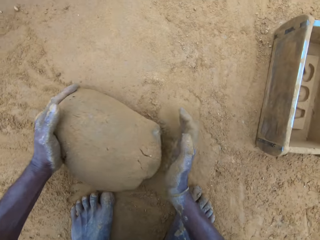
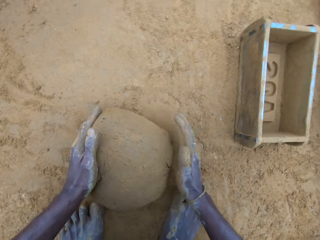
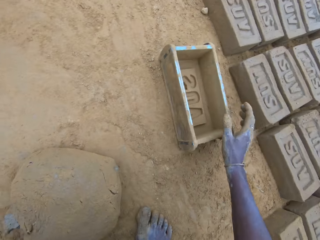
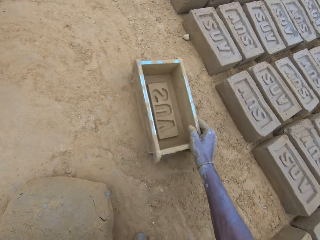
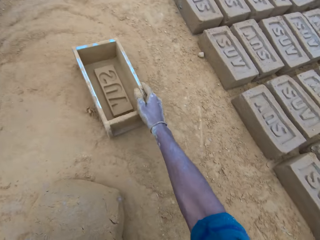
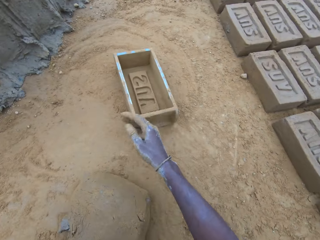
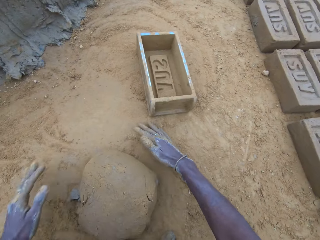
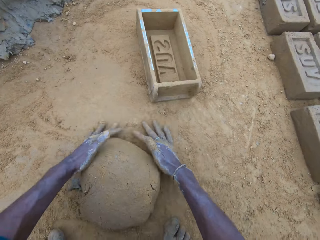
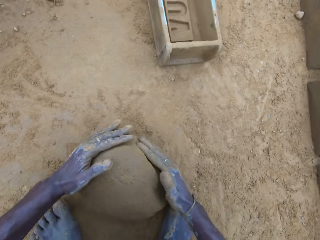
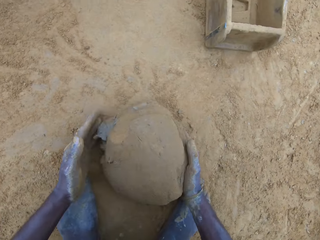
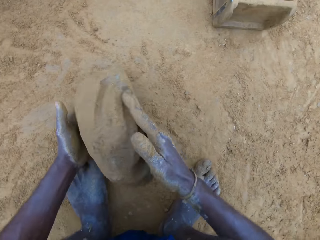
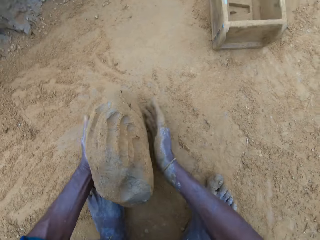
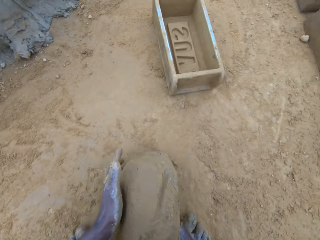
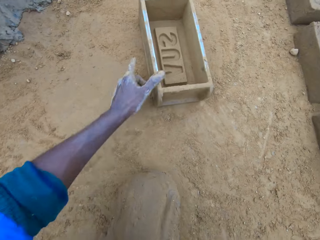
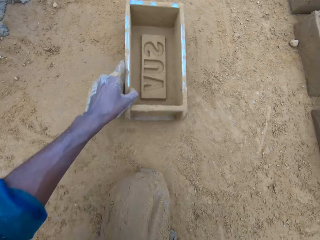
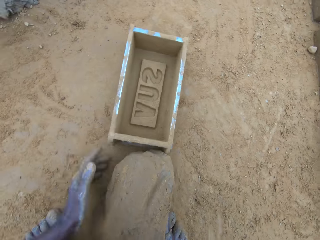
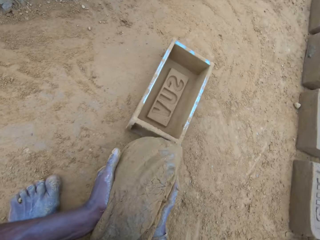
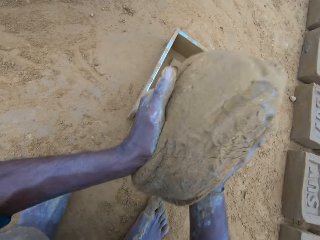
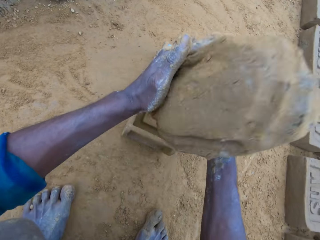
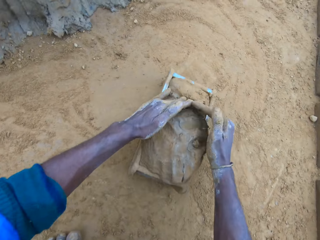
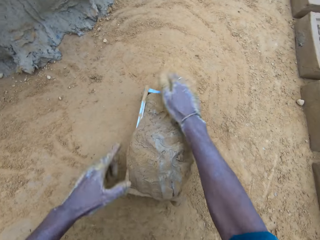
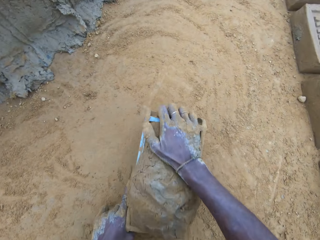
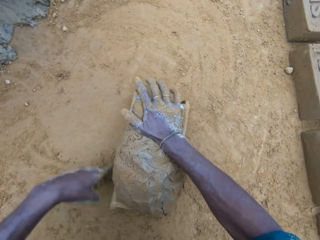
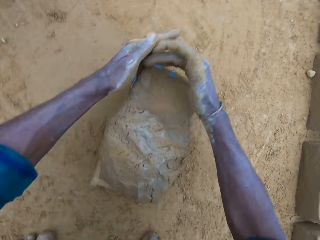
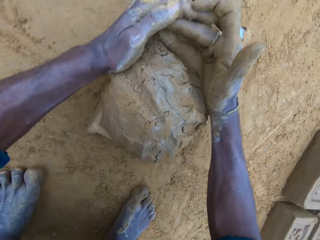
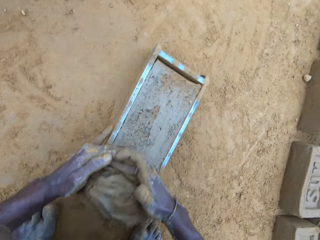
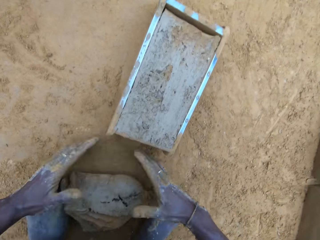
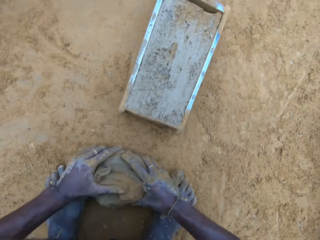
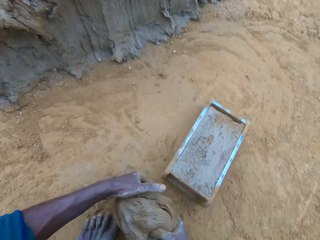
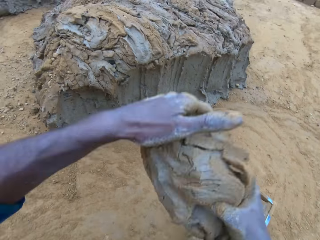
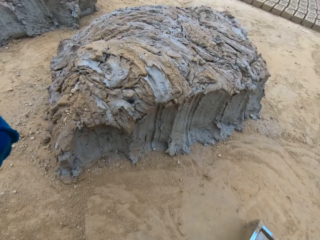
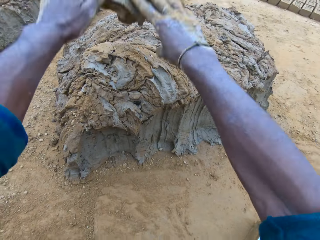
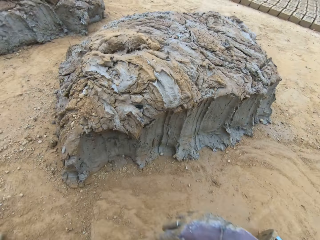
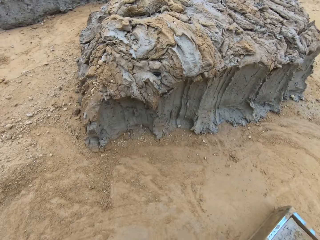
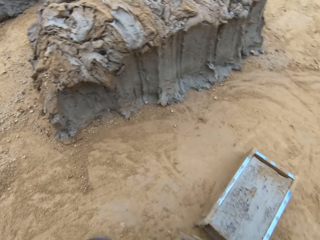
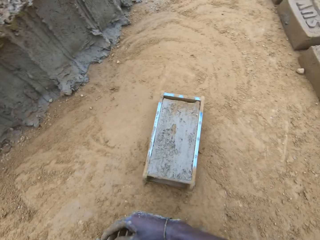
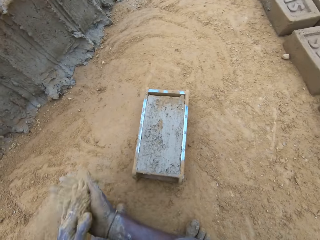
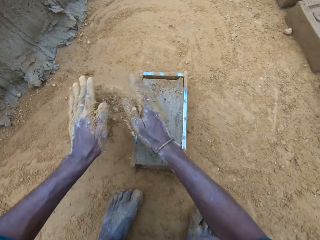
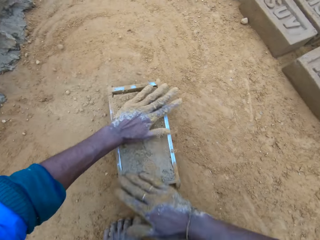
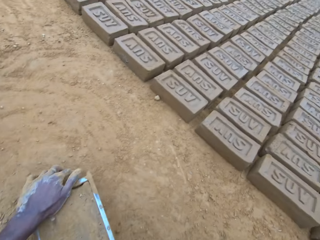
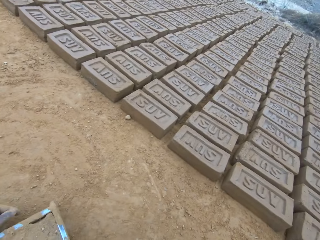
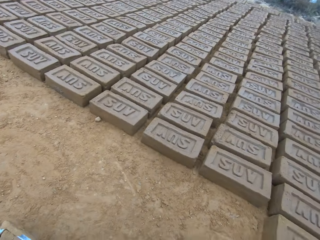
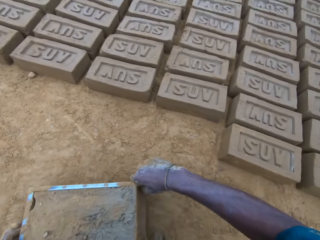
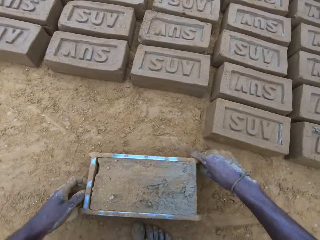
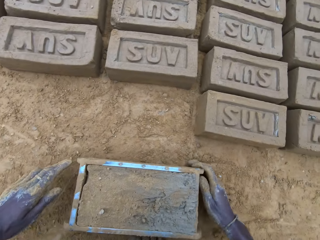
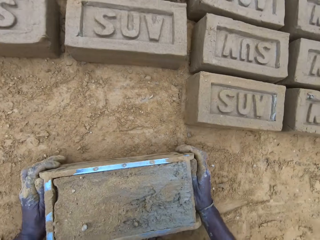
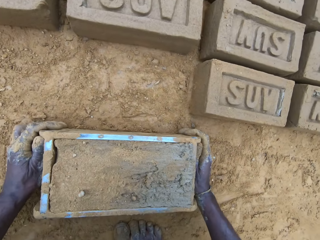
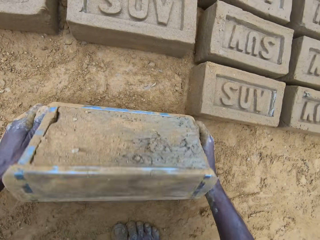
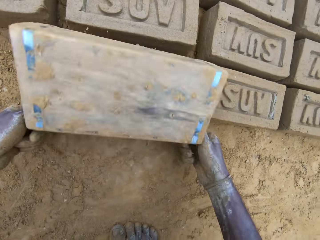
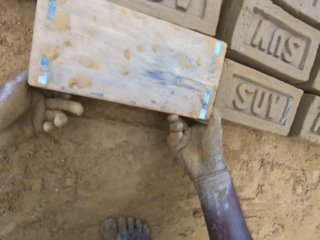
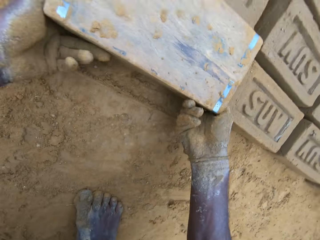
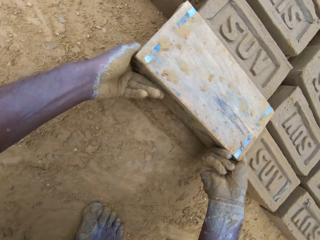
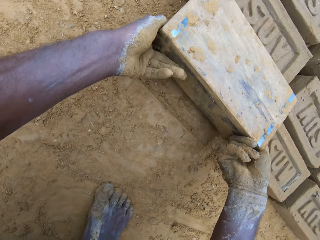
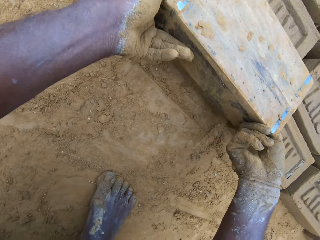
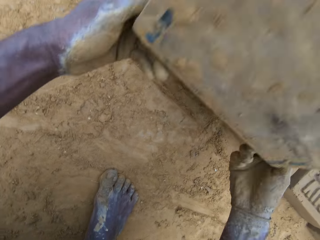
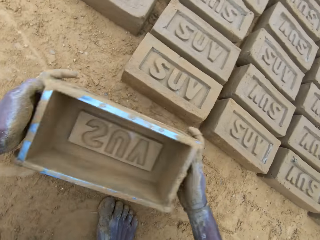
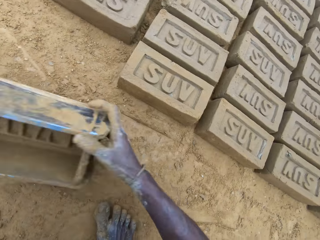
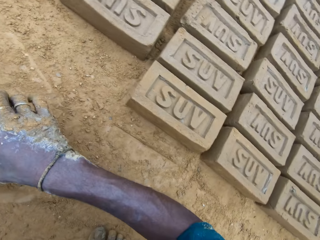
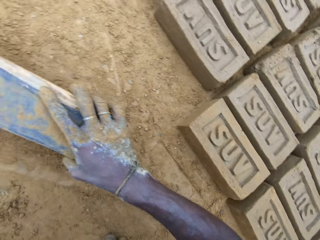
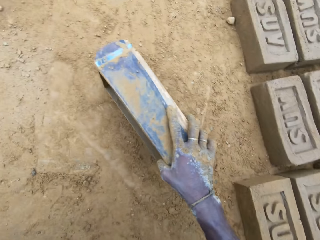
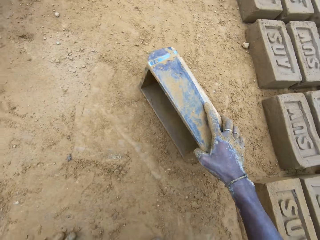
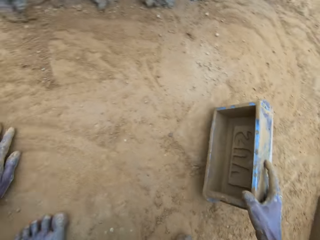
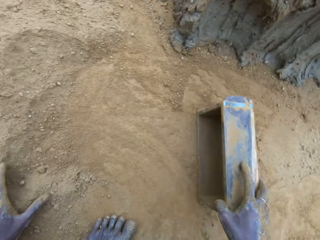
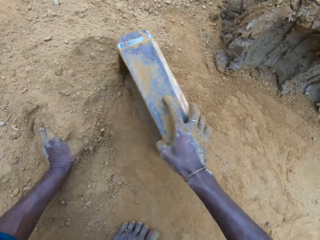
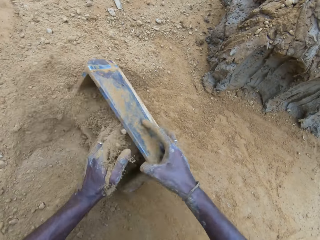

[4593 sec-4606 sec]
The camera wearer moves the brick mold on the ground. He carries the clay mix from the ground. He holds the clay. He moves the brick mold on the ground. He drops the clay mix in the brick mold. He levels up the brick mold with the clay mix with his hands. He presses the clay against the brick mold. He removes the excess clay. He carries the clay mix from the ground. He drops the clay mix in his hands on the clay mix on the ground. He pours sand on the clay mix in the brick mold. He moves the brick mold on the ground. He removes the brick mold from the molded brick. He turns the brick mold upside down. He drops the brick mold on the ground. He lifts the brick mold.

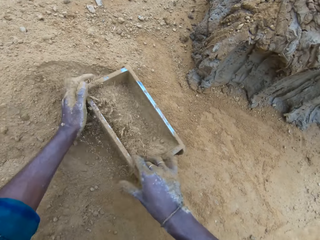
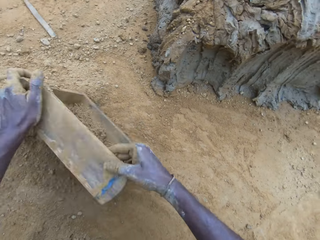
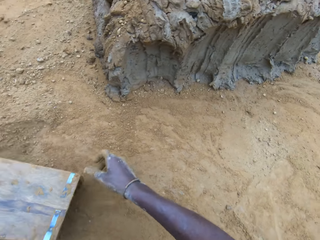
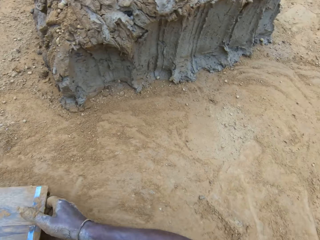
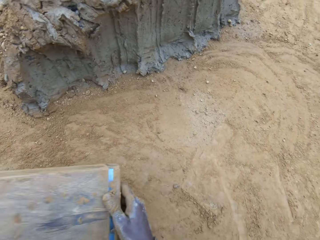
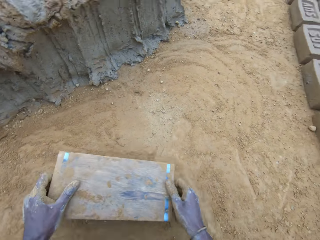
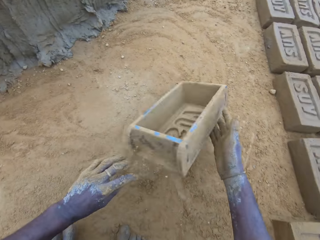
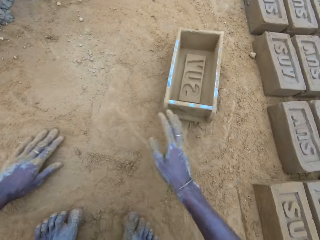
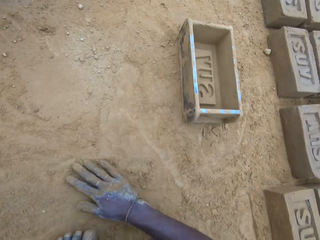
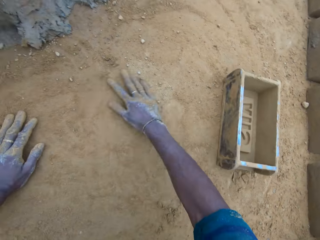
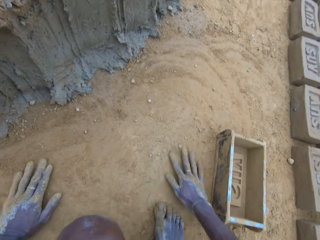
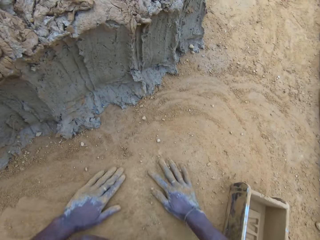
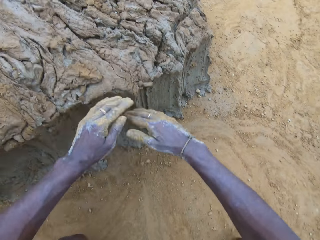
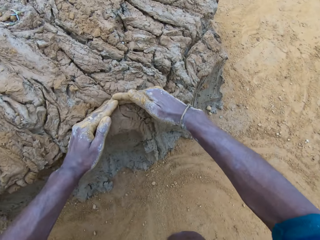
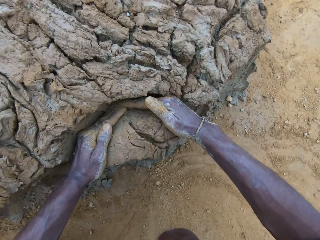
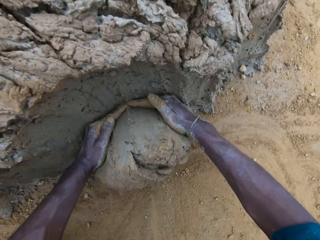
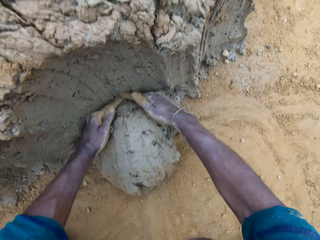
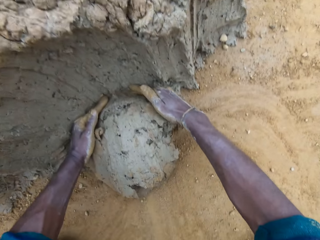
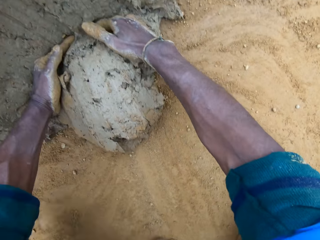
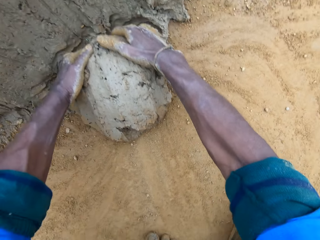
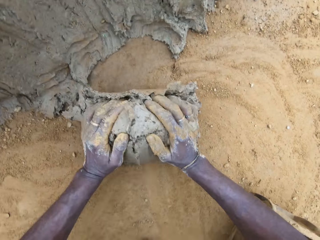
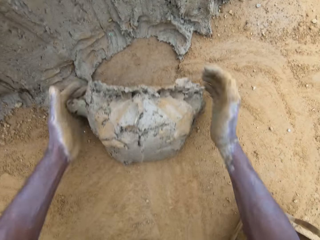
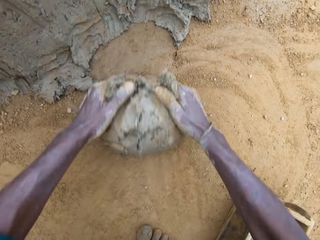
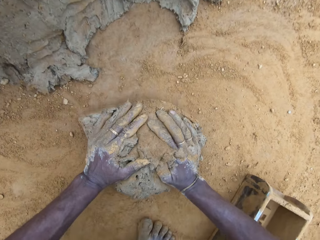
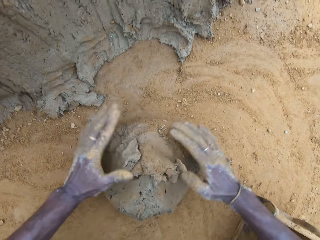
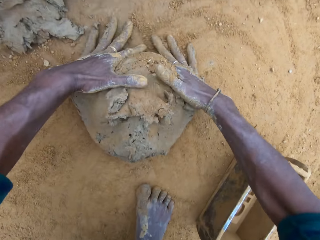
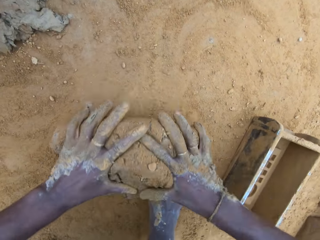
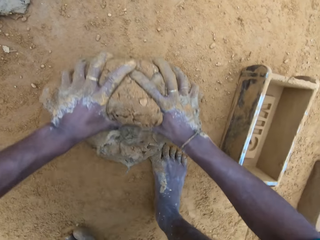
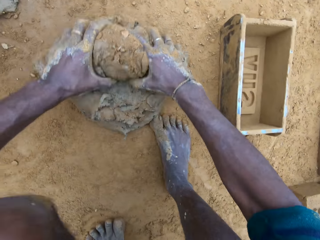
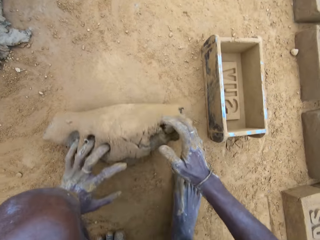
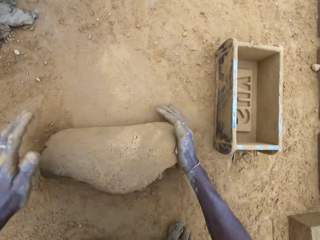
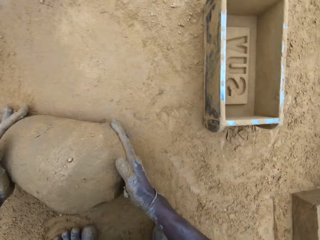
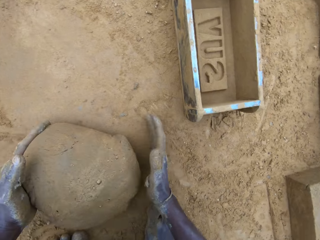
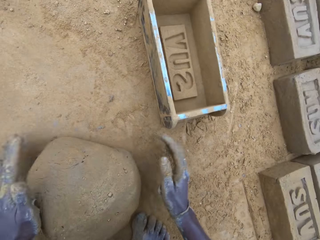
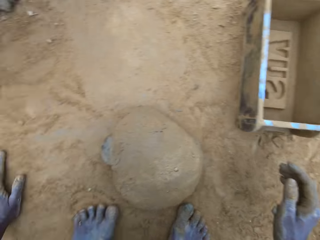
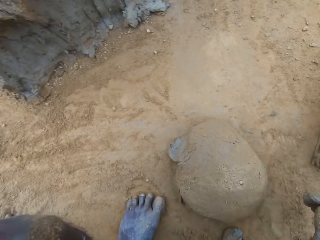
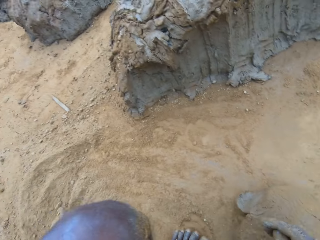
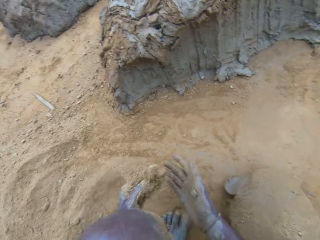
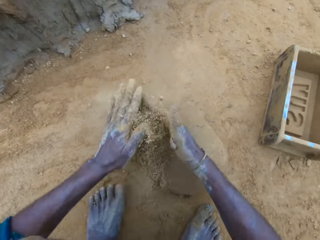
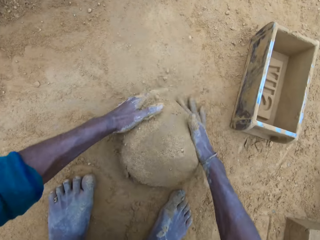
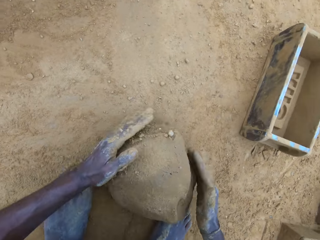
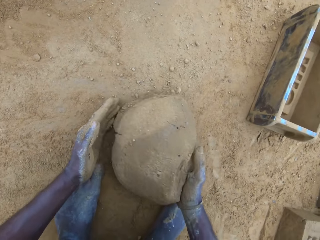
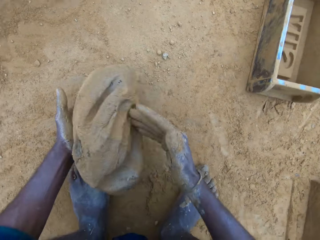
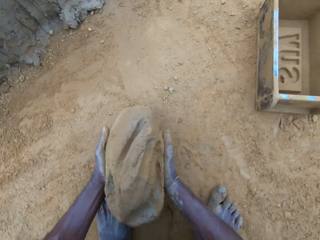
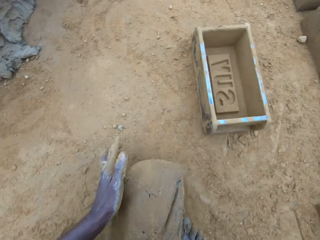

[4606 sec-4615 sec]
The camera wearer pours sand into the brick mold. He scoops sand with the brick mold. He pours out sand from the brick mold. He turns the brick mold upside down. He drops the brick mold on the ground. He swipes his hands on the ground. He takes out part of the clay mix on the ground. He rolls the clay mix on the ground. He pours sand on the clay mix on the ground. He carries the clay mix from the ground.
